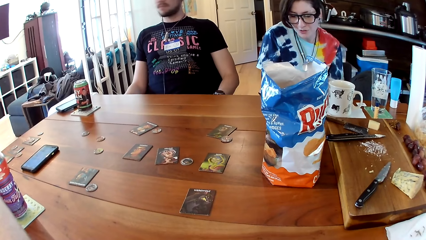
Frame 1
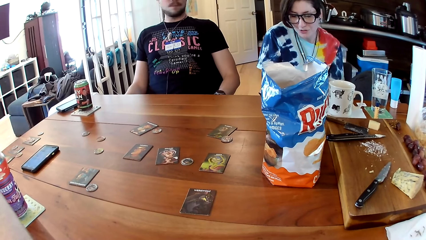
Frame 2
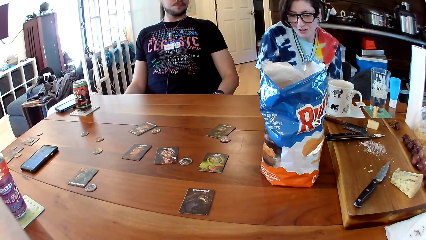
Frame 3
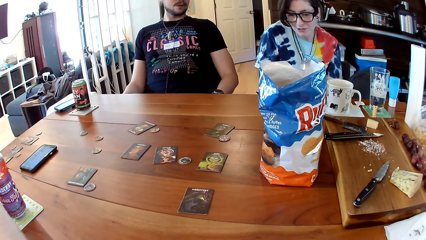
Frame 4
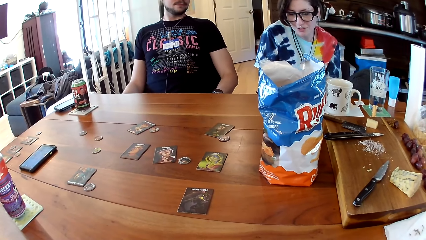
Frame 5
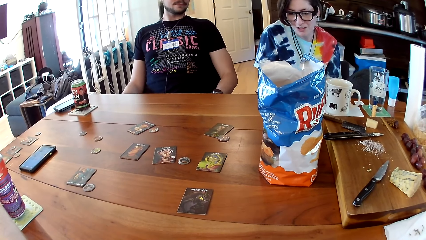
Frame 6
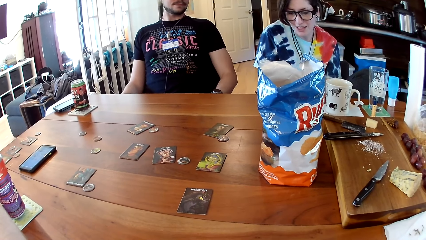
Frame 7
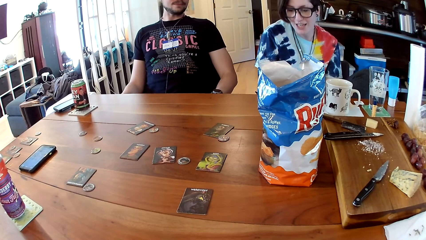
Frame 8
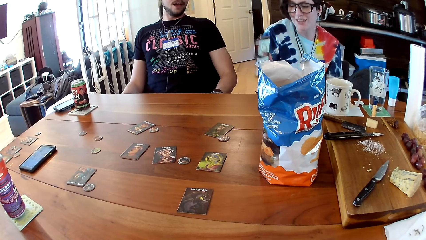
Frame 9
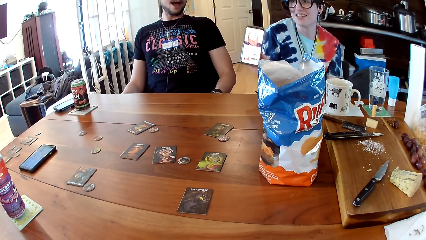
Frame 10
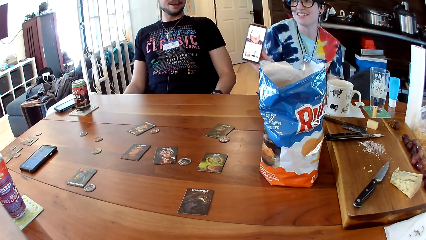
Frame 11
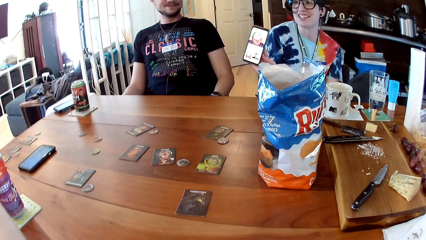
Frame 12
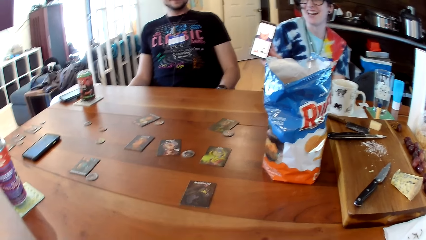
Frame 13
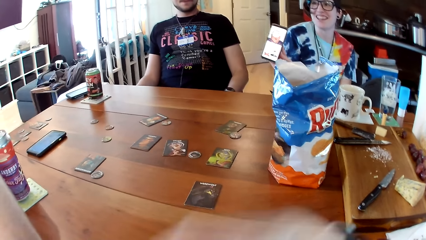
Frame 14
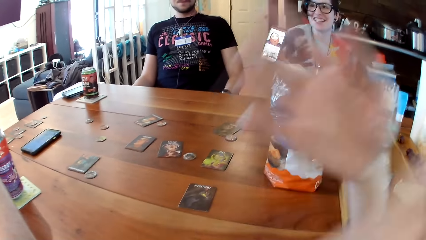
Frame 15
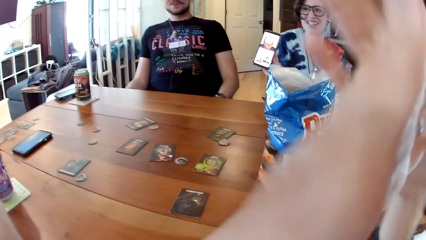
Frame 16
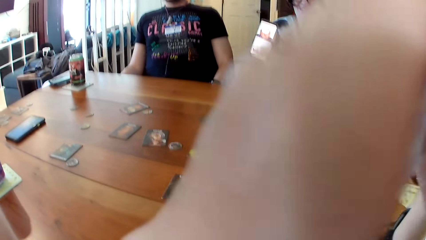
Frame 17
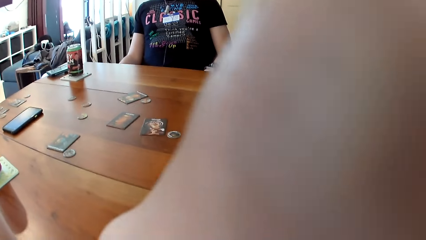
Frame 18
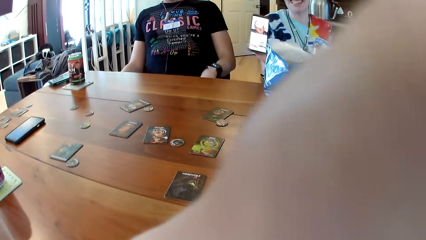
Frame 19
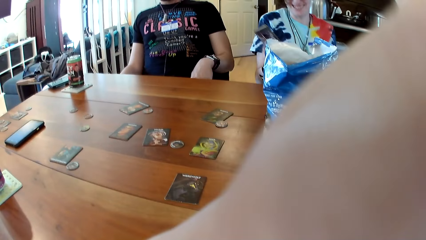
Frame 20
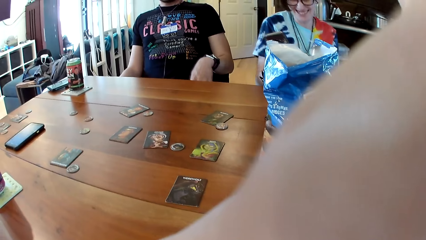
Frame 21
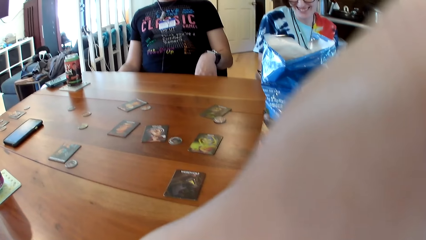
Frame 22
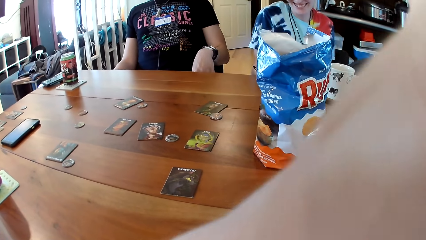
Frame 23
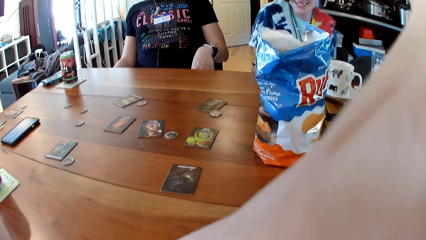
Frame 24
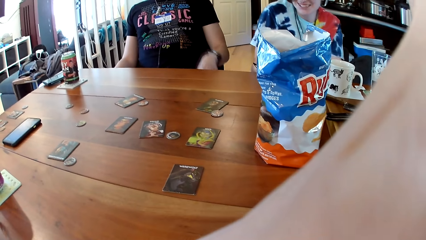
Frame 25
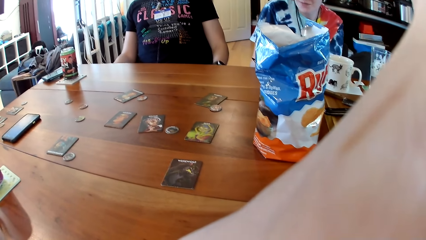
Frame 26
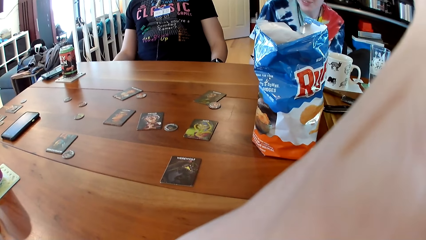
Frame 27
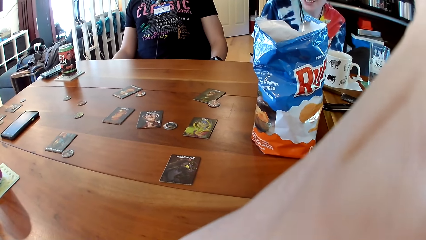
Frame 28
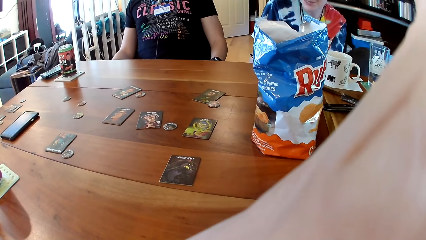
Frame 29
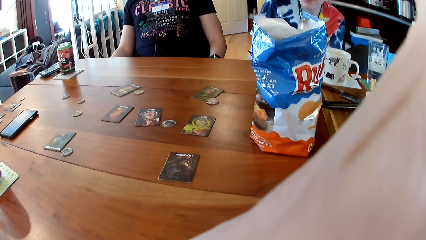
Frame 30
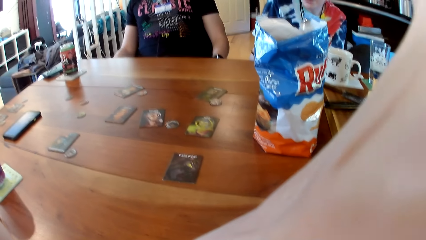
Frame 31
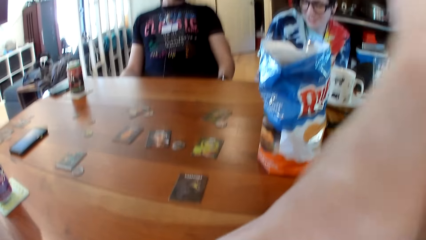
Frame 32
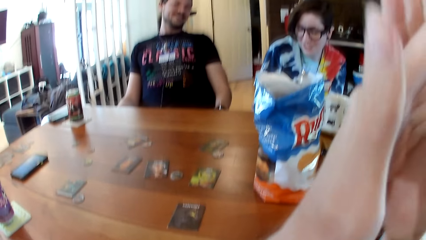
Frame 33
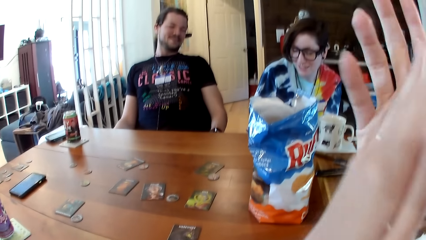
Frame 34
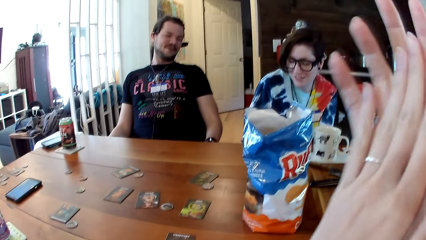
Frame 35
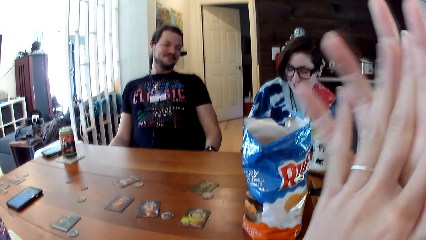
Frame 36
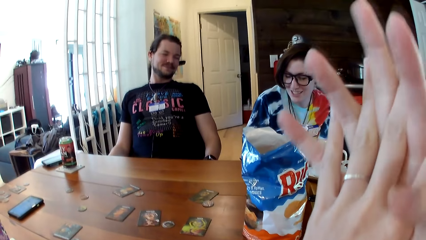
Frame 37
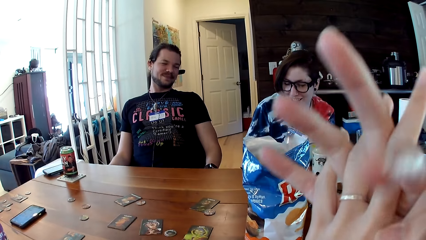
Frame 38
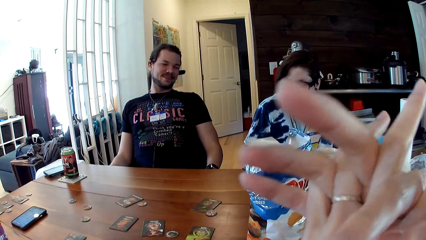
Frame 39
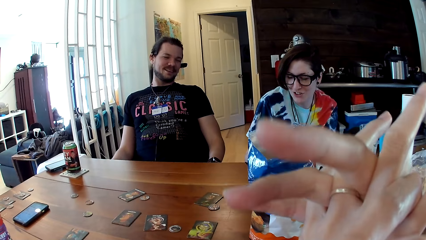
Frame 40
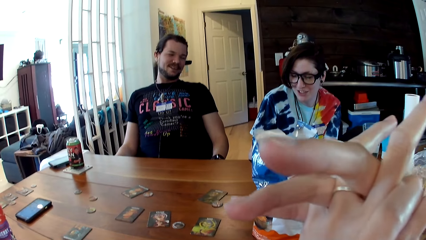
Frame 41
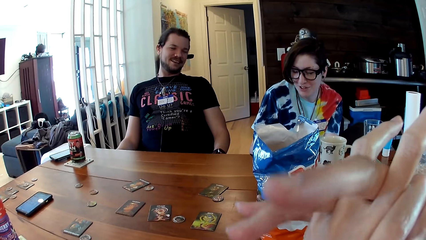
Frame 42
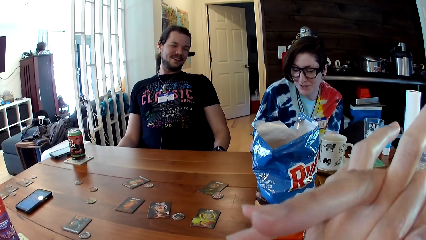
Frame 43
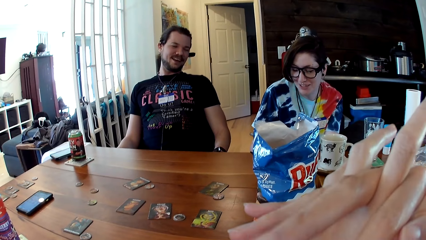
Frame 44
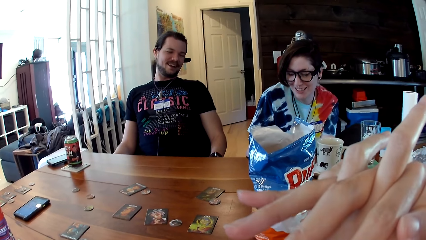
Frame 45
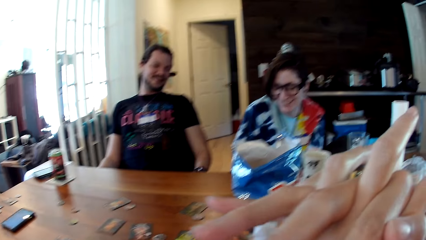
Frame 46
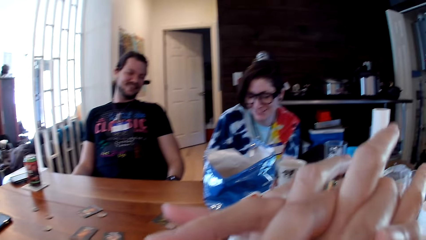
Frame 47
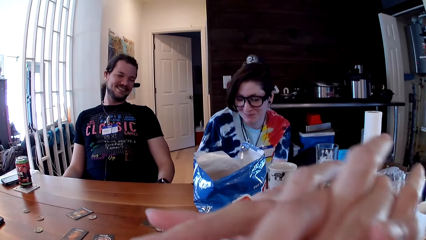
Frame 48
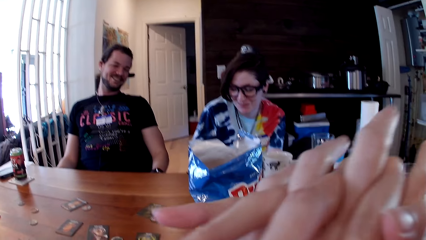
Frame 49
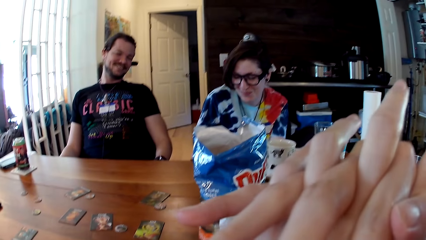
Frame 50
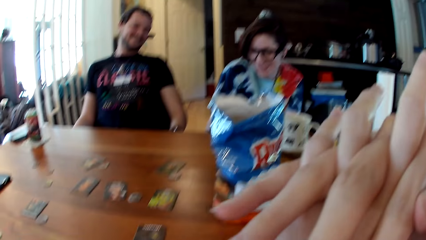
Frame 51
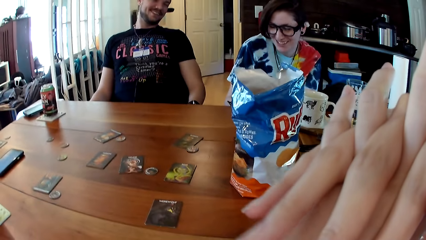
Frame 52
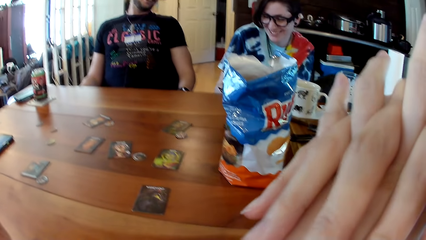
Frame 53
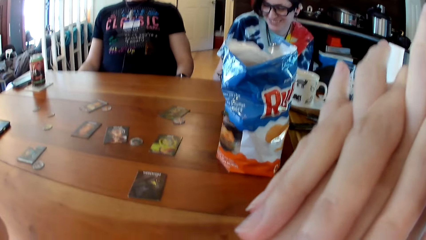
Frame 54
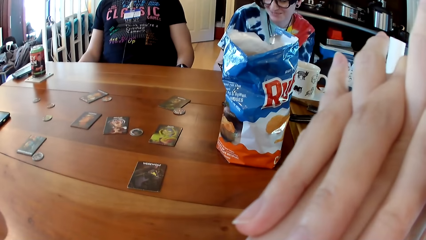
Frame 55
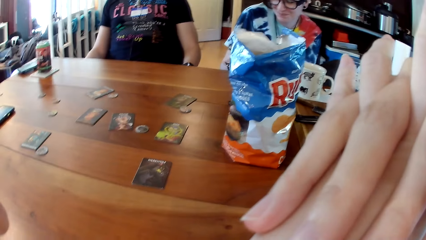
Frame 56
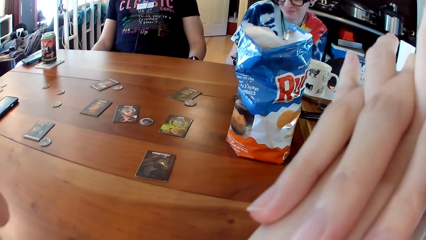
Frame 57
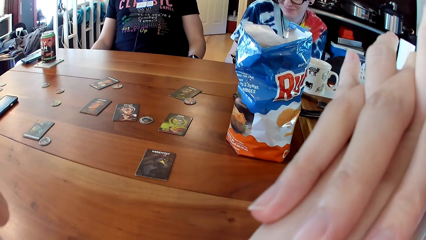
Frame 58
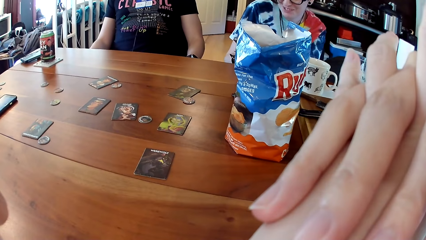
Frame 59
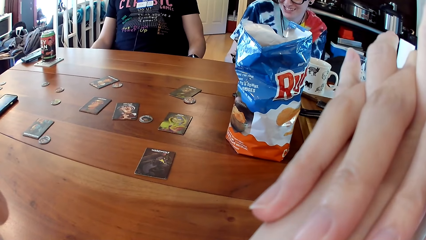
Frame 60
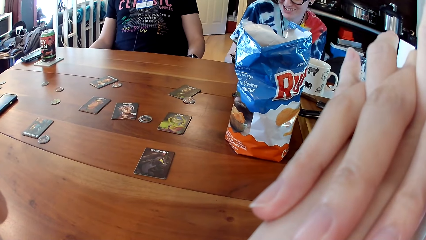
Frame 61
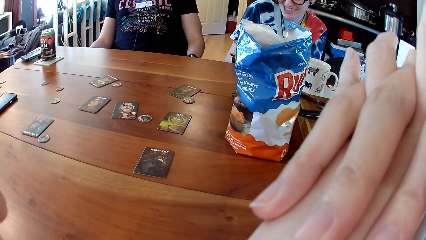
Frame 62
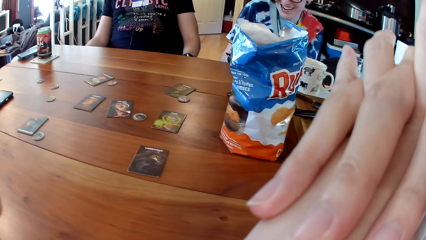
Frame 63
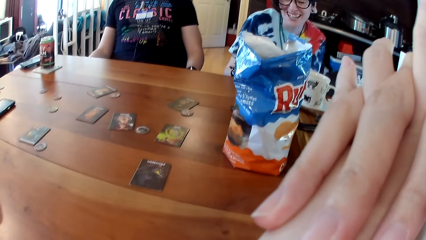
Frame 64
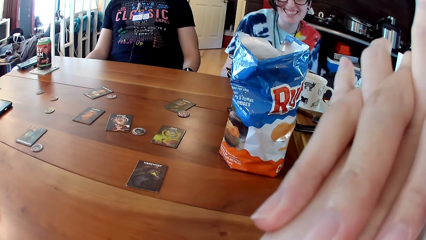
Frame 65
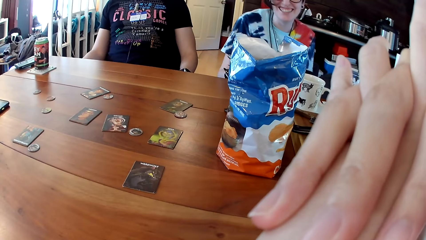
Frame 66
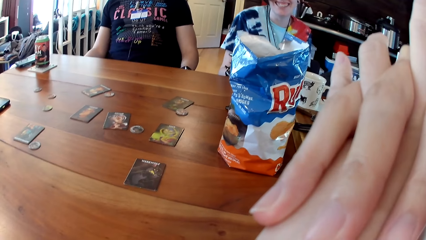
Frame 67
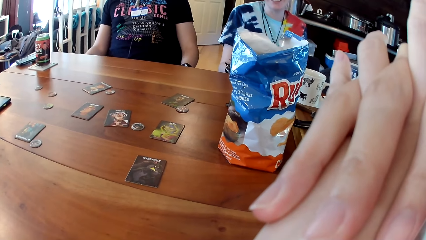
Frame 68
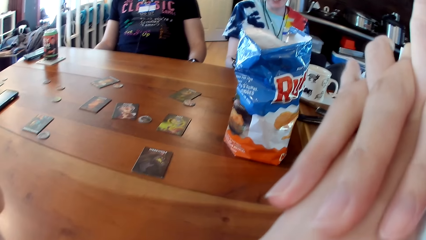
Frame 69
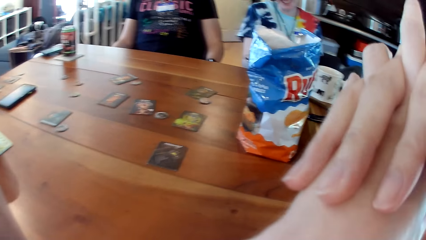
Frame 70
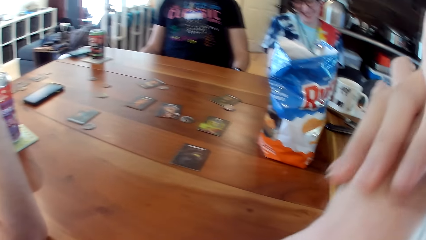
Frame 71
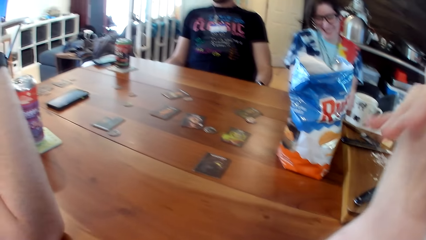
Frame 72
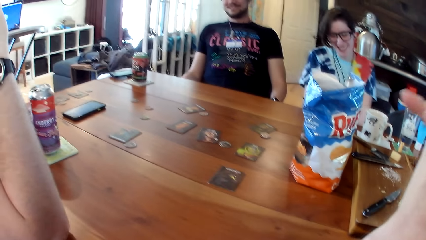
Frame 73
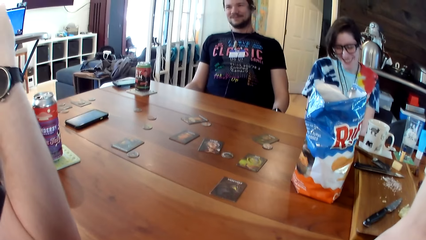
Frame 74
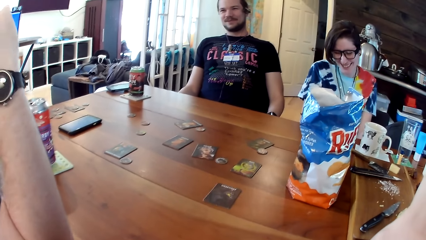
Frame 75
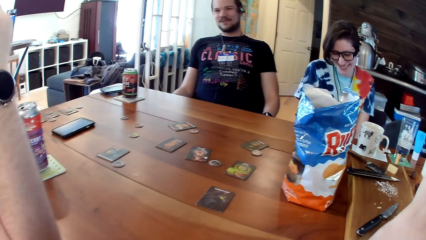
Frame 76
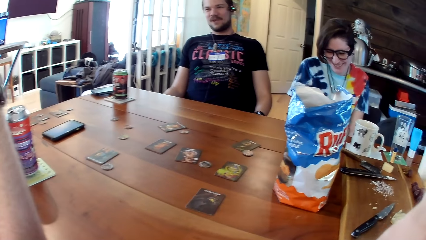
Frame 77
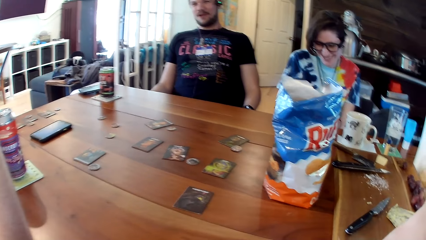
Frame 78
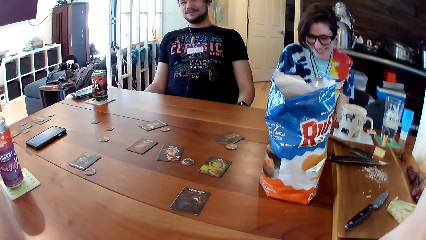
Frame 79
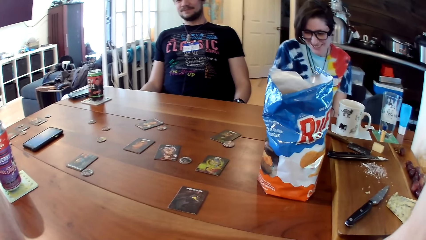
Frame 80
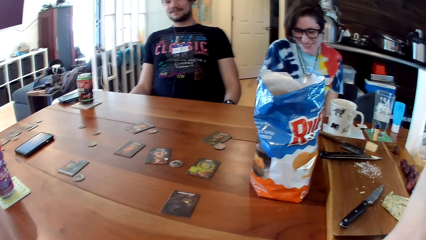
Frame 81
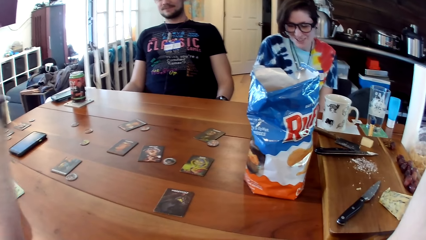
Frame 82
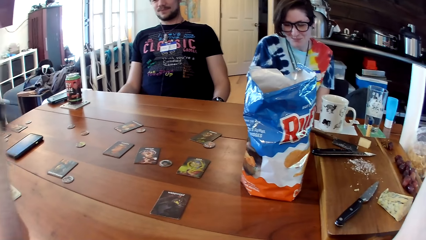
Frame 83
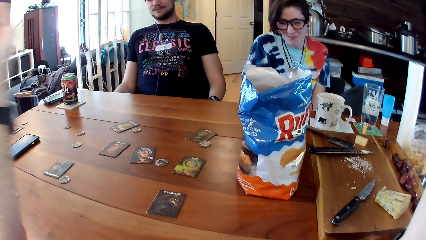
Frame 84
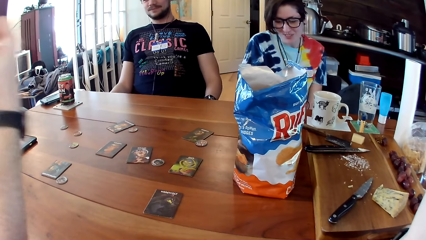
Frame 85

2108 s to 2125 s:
A person communicates to another person. The first person shows her phone to the other person. The camera wearer interacts with the other person, the first person and a third person.
